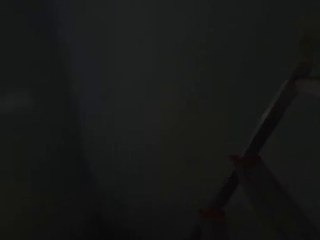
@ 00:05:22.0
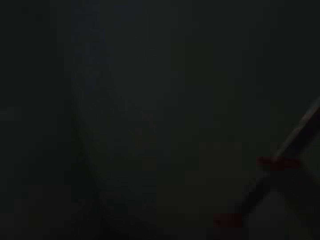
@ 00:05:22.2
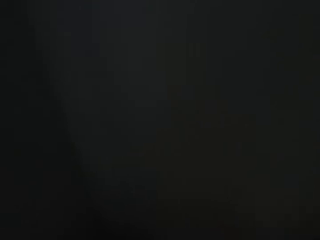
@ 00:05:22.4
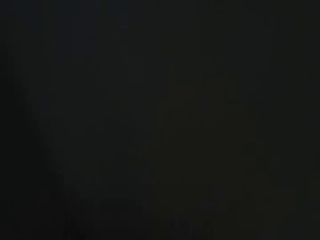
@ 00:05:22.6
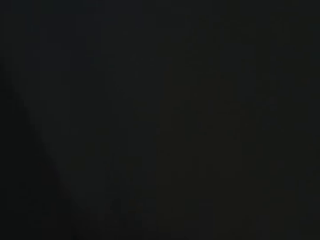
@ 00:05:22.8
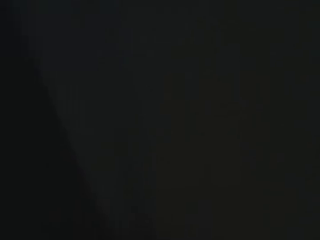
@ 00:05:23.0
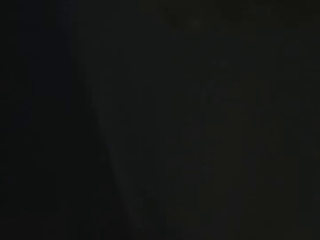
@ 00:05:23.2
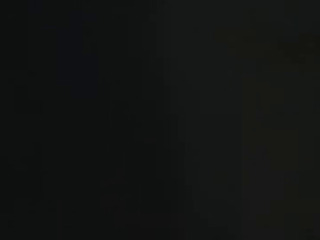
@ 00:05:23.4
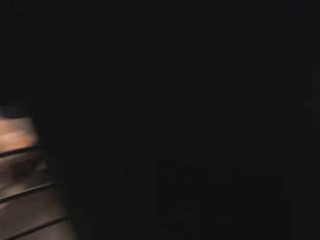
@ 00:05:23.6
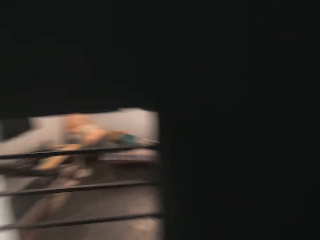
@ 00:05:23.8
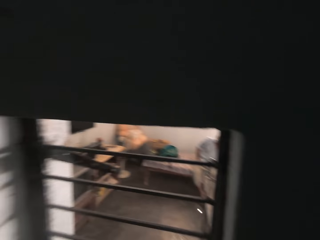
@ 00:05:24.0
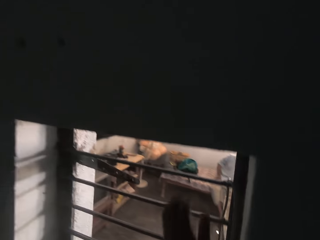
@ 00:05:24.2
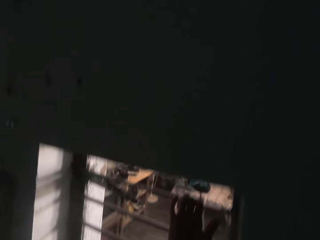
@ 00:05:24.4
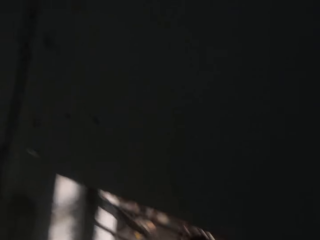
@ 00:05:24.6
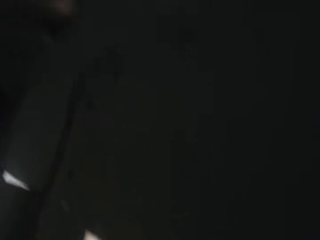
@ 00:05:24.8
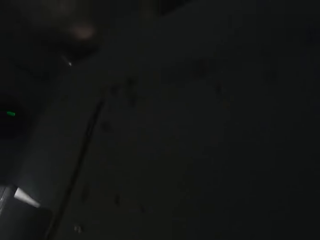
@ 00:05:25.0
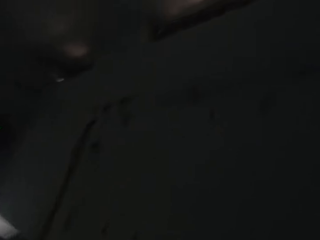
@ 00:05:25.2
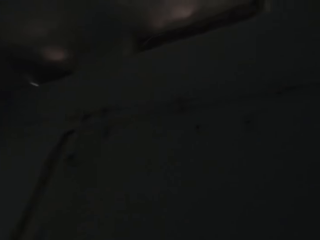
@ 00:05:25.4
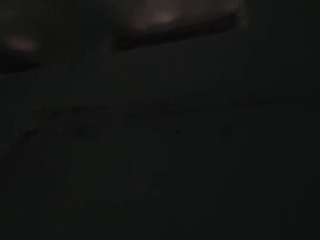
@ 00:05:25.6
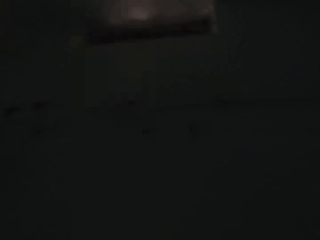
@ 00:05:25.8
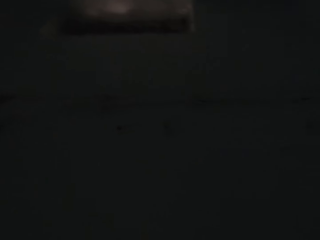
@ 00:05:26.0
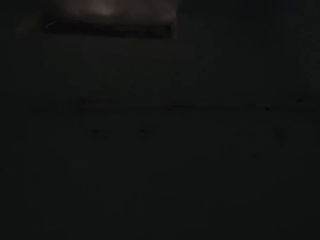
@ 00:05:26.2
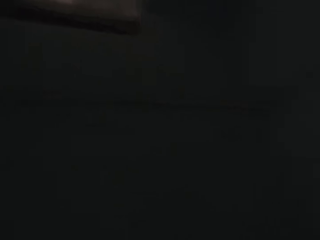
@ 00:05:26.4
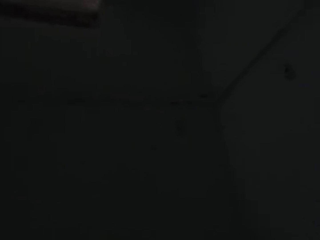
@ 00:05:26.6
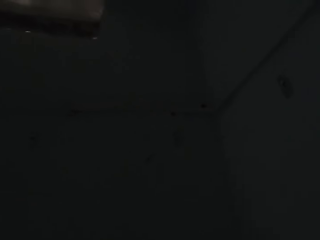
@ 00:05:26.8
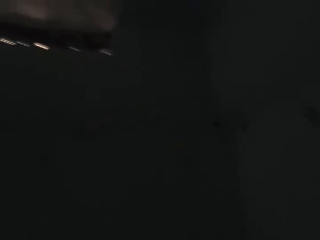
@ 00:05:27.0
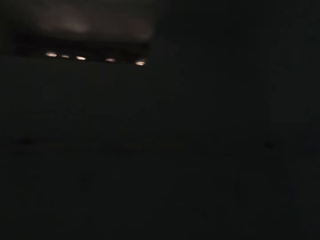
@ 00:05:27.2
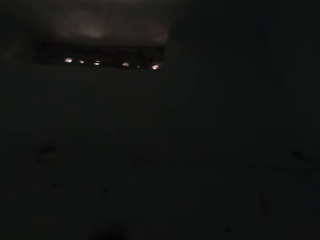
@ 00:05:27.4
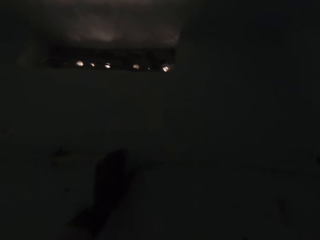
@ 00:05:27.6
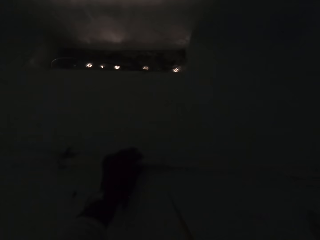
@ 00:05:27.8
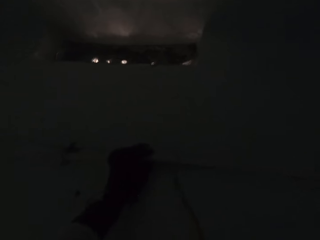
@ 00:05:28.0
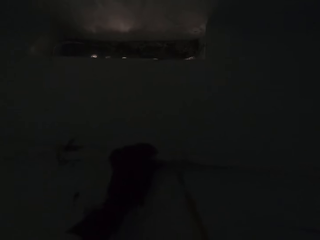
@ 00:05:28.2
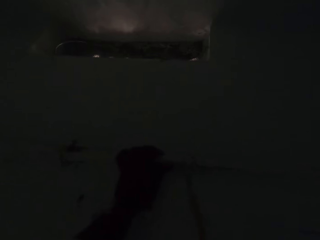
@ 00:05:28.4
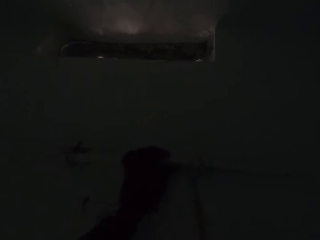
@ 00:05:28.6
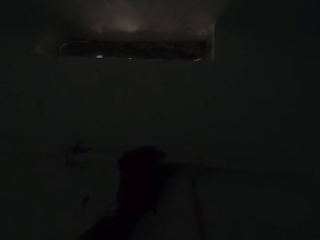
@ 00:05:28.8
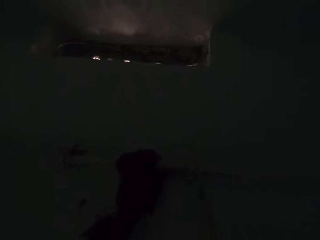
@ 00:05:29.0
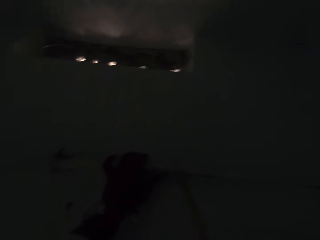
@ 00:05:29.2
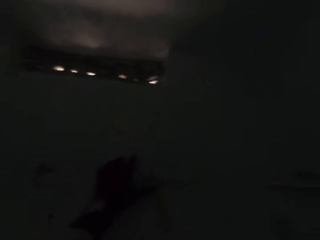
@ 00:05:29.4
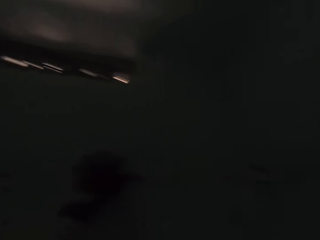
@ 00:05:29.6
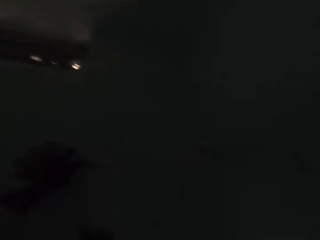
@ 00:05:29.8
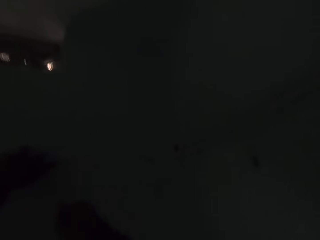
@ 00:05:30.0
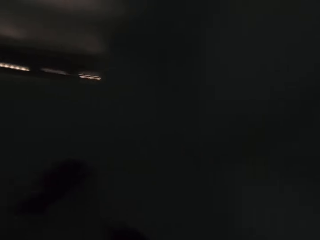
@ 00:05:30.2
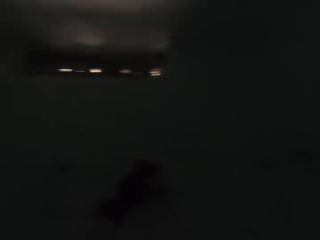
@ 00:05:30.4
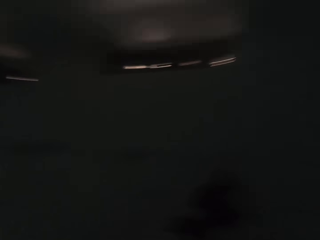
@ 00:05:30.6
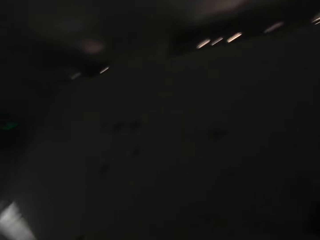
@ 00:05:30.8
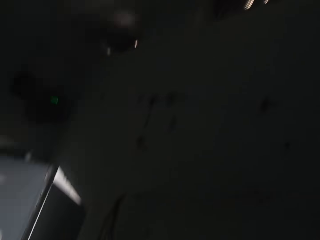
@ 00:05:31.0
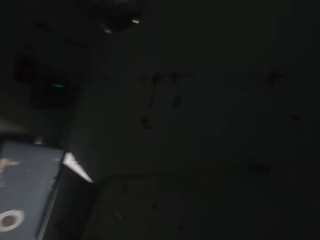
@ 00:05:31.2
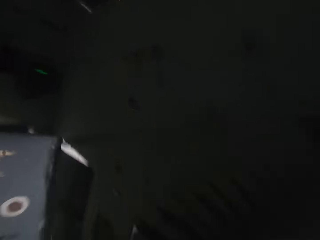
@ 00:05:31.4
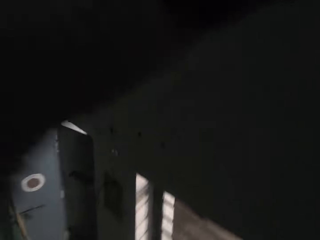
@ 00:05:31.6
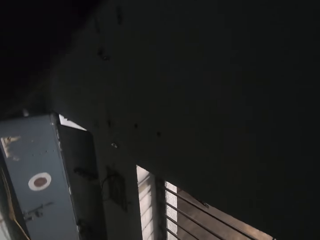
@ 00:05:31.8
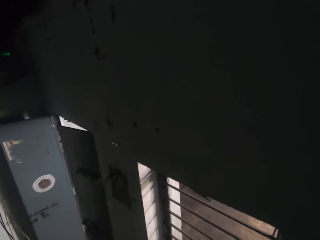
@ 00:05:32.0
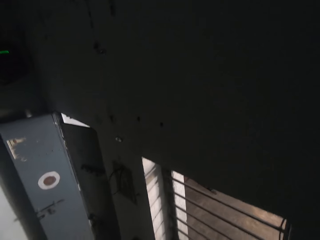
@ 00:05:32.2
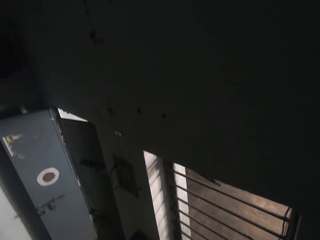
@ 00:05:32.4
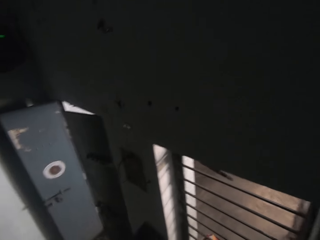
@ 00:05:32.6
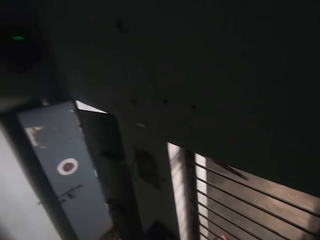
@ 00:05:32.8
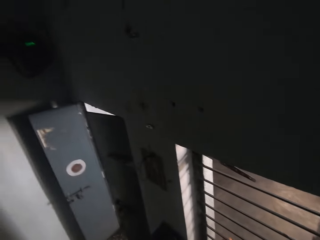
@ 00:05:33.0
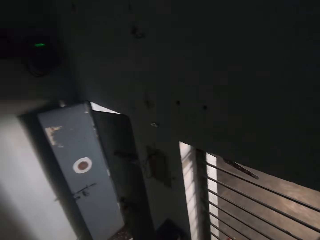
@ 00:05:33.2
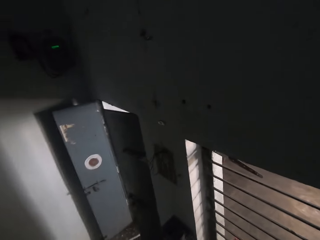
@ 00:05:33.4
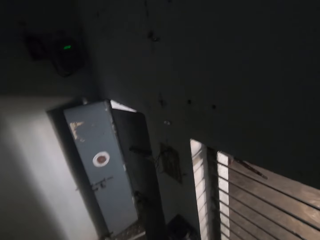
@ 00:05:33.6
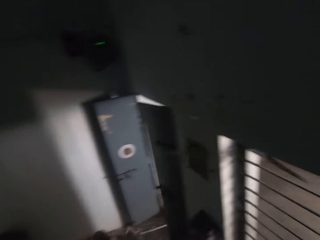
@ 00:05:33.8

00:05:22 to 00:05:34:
The camera wearer climbs the ladder. They touch the wall. They pluck the wood. They look around the room.

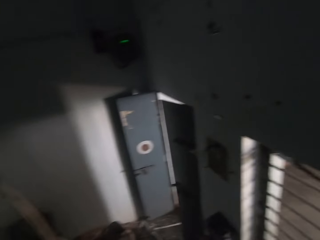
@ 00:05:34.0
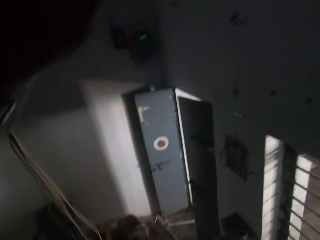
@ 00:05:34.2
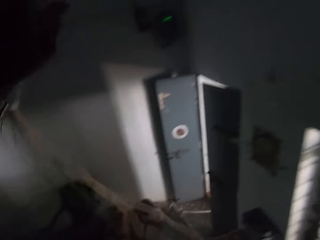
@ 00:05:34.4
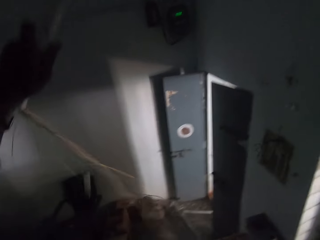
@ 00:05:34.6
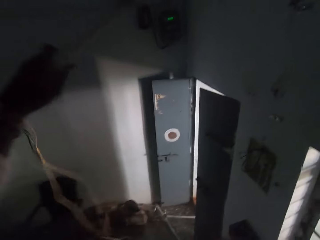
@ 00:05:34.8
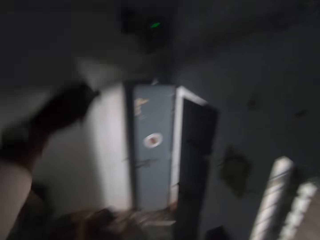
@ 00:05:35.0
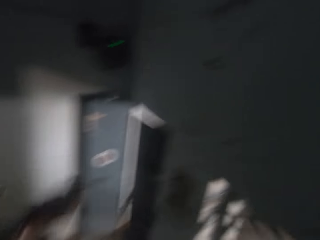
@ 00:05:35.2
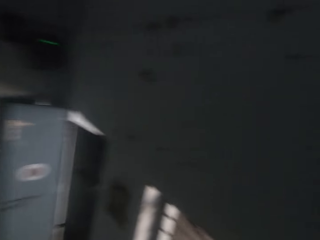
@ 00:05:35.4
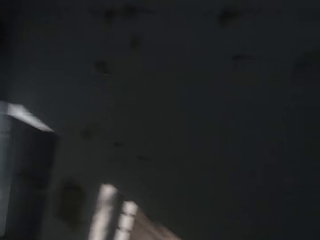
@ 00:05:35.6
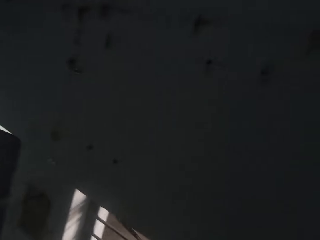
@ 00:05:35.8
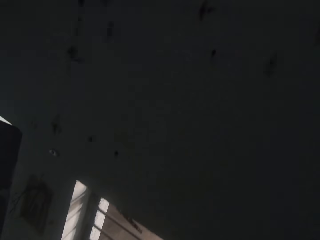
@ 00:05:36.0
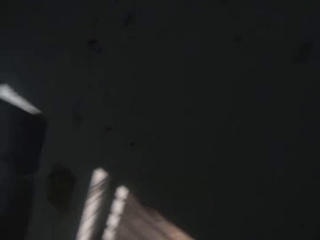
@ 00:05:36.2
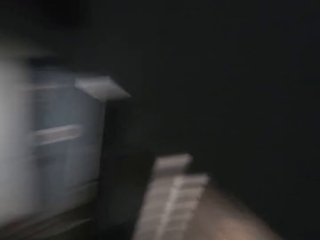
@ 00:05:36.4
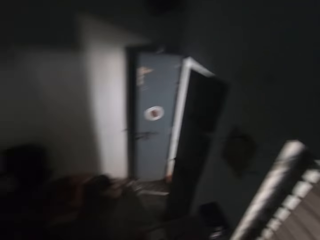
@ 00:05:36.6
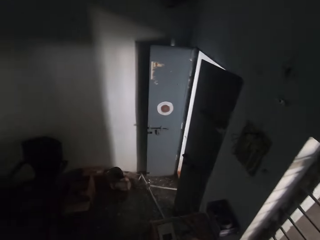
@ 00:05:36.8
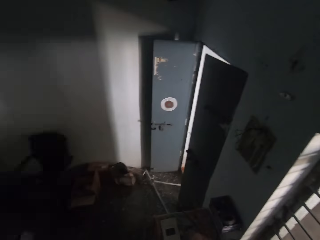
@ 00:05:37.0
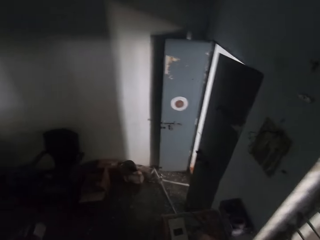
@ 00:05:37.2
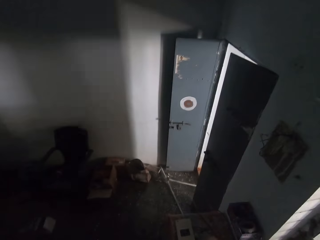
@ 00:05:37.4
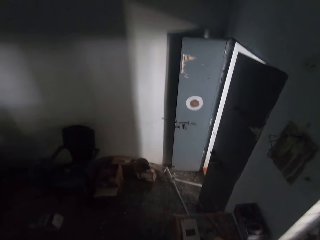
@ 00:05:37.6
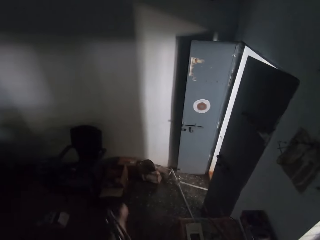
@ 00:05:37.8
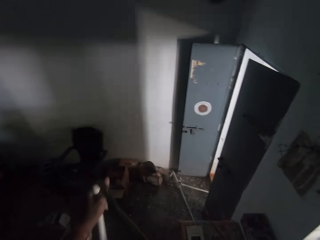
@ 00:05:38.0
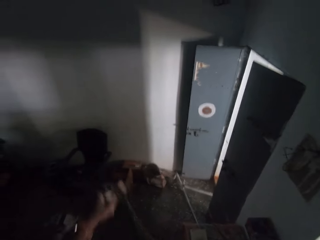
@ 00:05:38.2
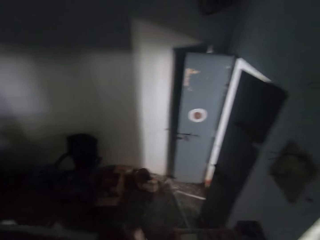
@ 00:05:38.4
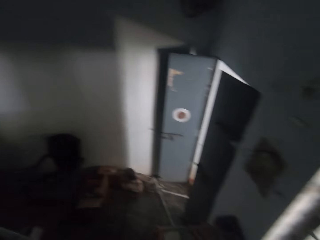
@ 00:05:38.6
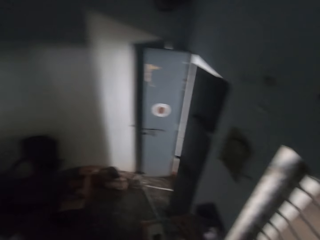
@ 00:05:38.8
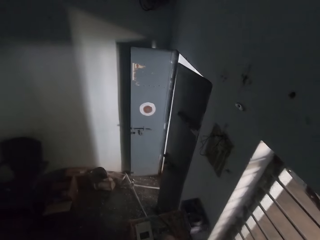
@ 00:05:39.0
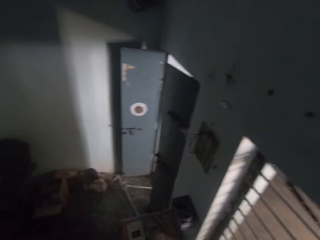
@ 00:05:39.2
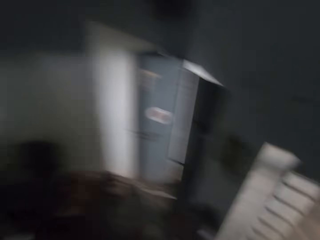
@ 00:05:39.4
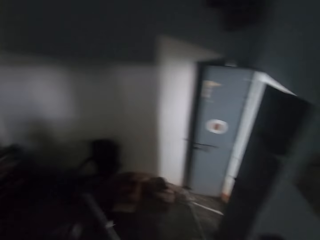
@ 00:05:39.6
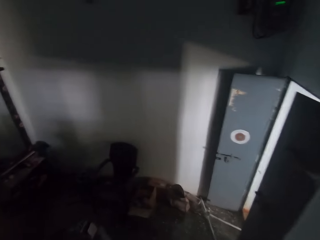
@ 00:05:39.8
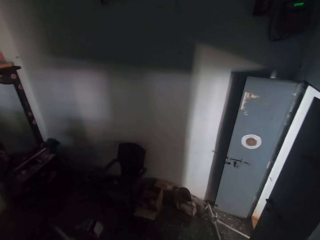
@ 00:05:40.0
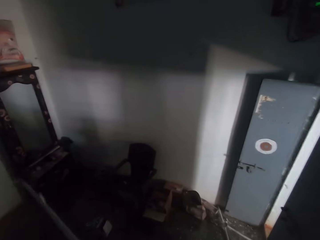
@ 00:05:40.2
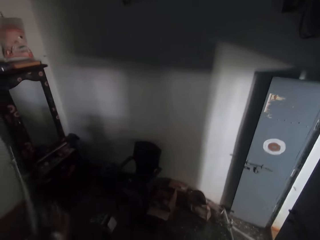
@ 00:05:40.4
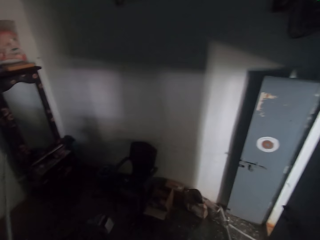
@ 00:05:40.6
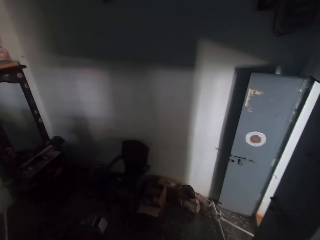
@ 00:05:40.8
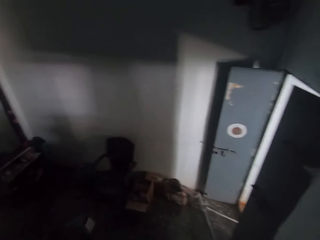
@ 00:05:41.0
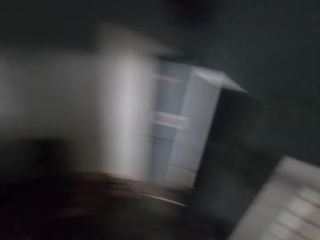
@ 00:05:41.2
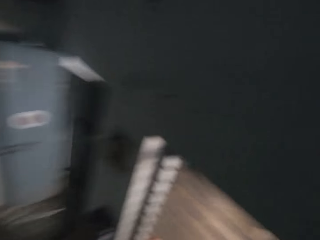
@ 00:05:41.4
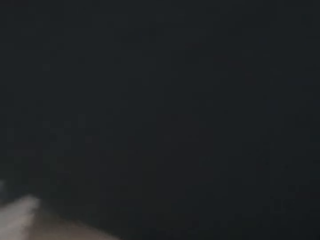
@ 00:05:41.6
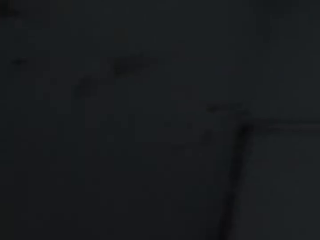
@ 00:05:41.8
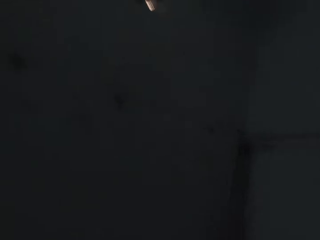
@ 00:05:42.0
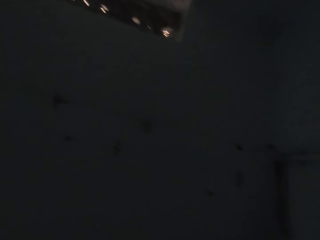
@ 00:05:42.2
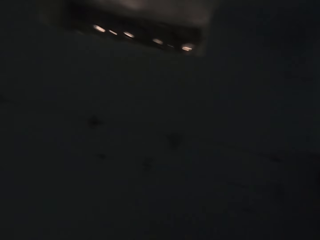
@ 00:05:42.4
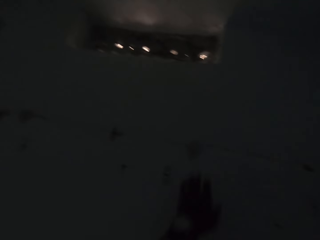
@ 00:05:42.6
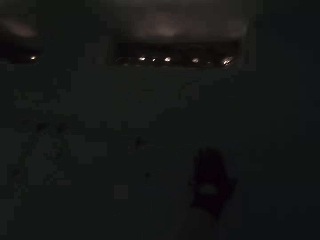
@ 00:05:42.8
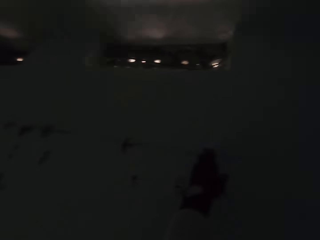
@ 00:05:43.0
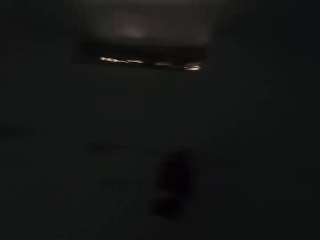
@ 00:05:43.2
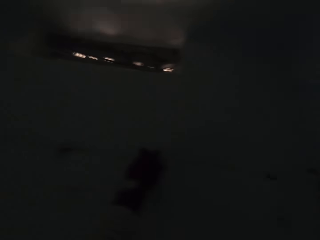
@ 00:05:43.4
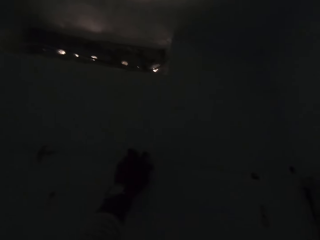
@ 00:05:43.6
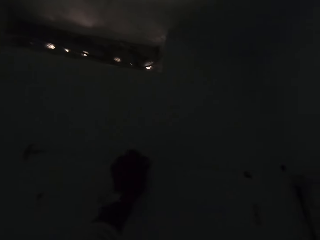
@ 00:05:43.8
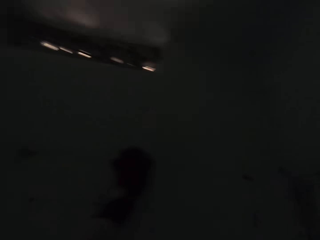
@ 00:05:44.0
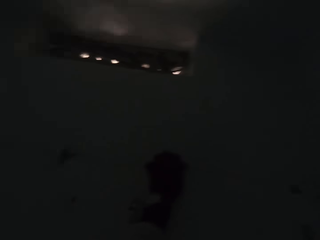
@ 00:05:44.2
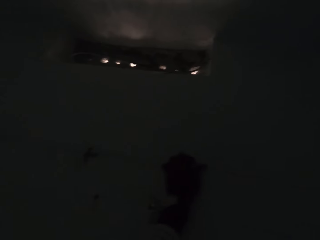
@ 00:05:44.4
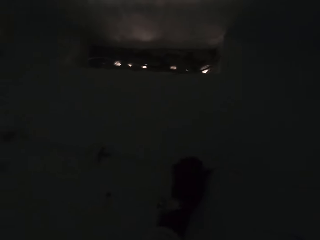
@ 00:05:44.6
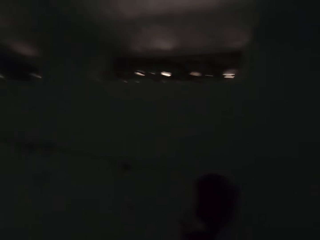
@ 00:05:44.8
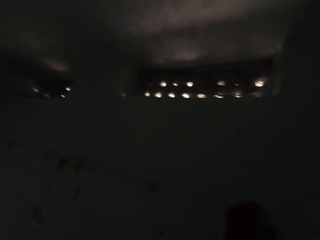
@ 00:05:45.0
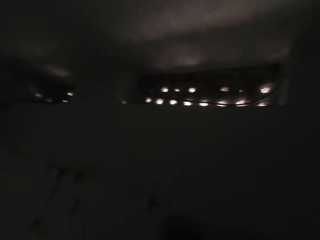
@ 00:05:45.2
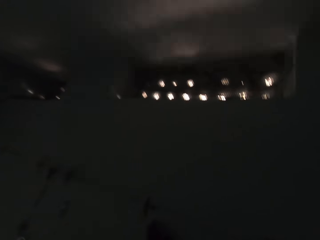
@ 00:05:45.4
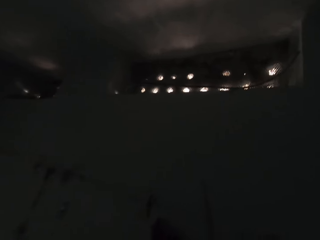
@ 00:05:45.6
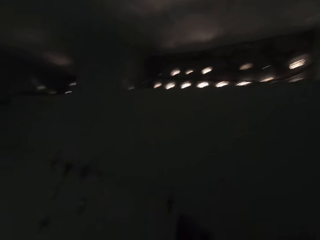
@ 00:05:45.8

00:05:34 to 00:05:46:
The camera wearer removes the wire on the wall. They drop the wood. They look around the room. They touch the wall.
